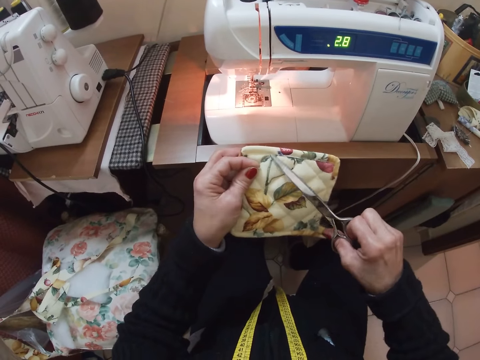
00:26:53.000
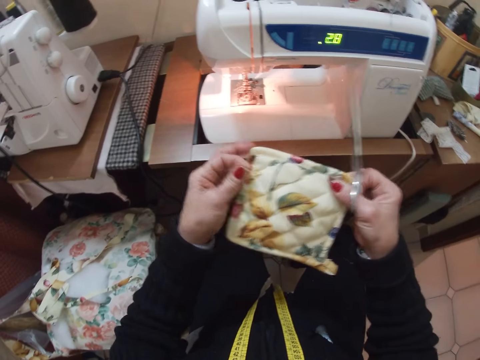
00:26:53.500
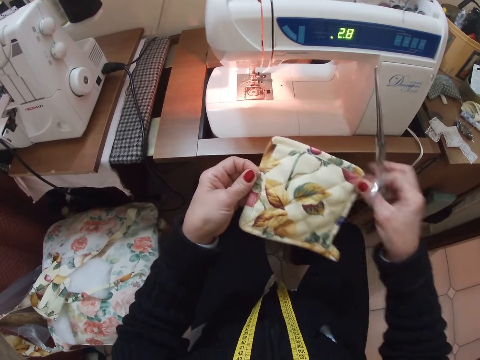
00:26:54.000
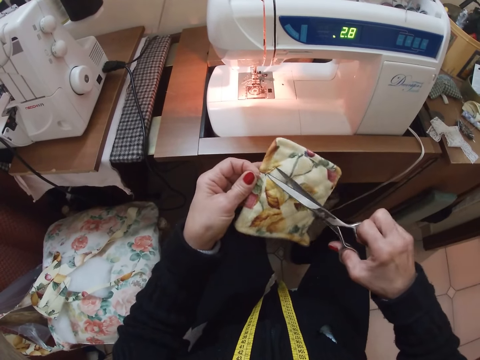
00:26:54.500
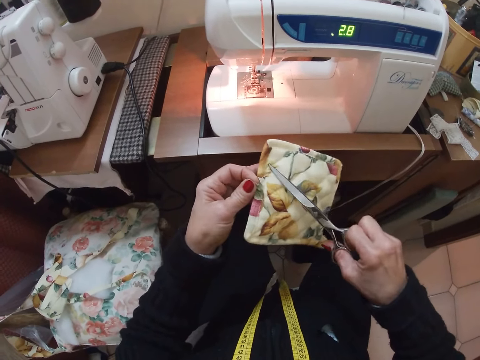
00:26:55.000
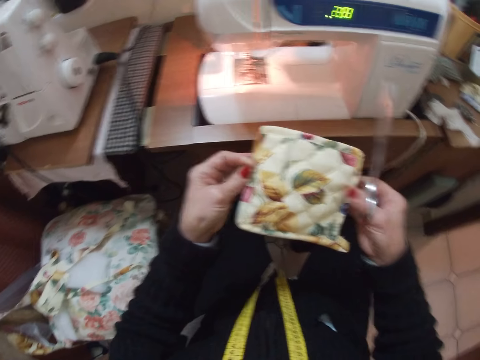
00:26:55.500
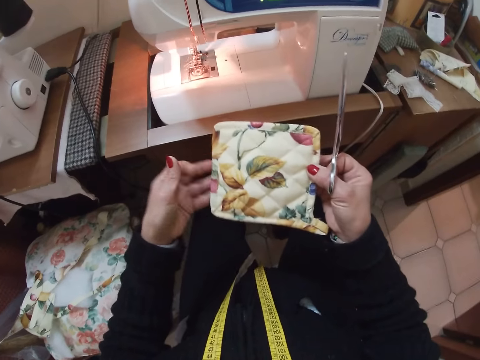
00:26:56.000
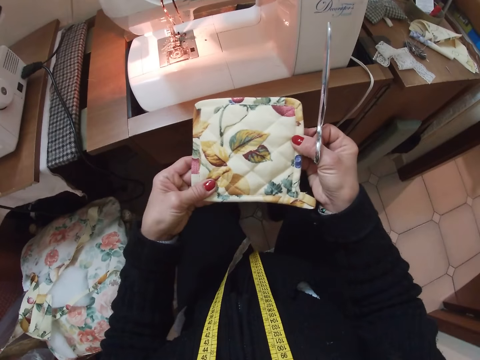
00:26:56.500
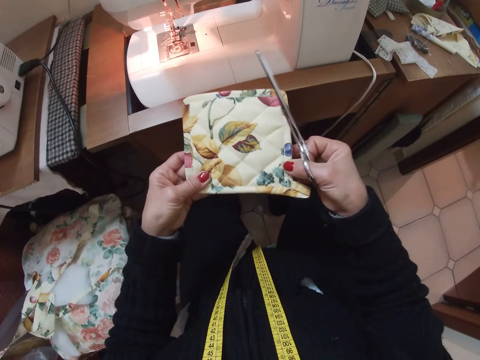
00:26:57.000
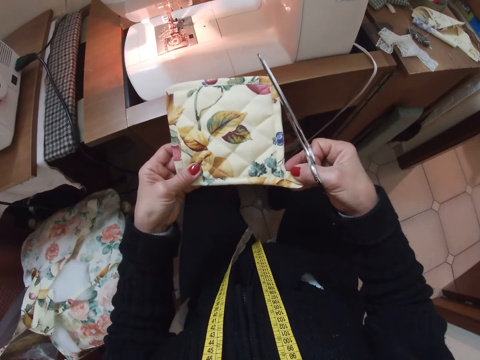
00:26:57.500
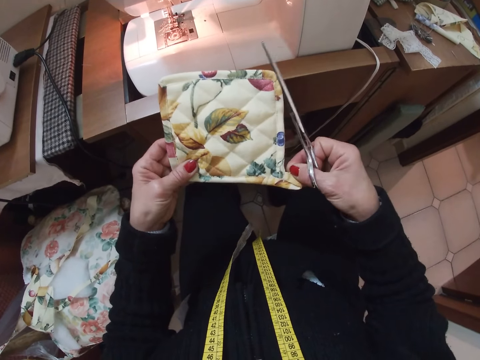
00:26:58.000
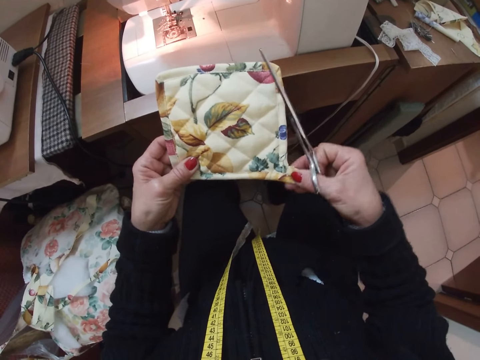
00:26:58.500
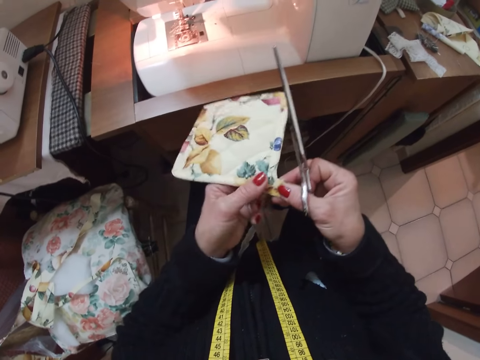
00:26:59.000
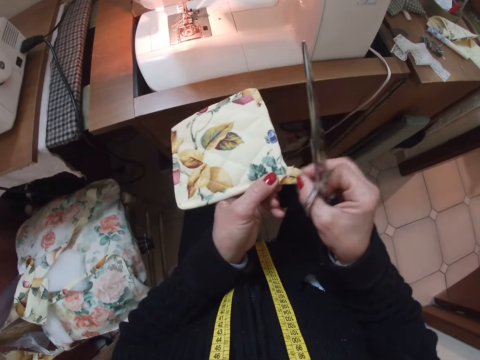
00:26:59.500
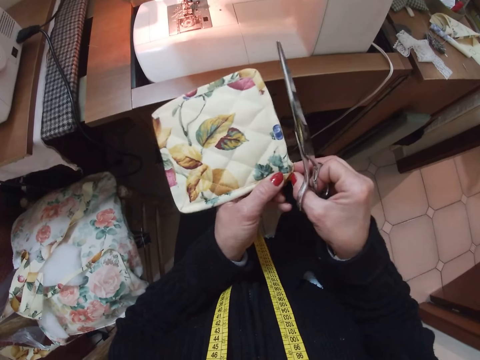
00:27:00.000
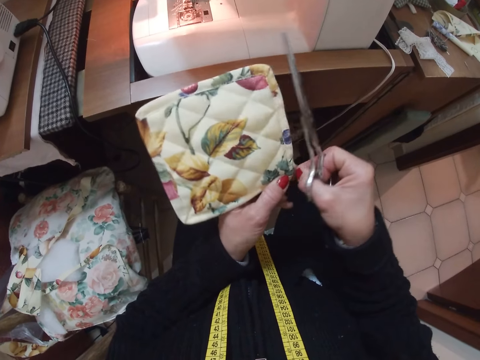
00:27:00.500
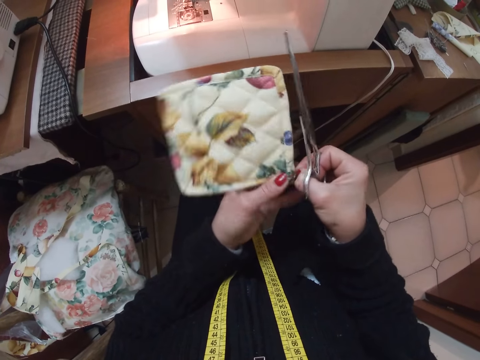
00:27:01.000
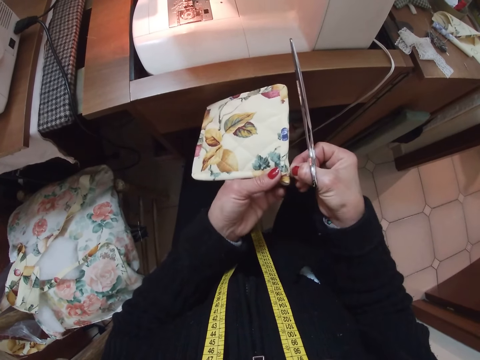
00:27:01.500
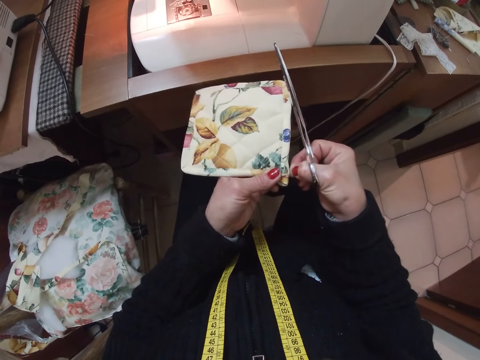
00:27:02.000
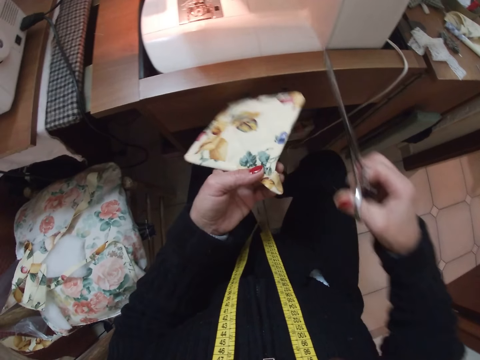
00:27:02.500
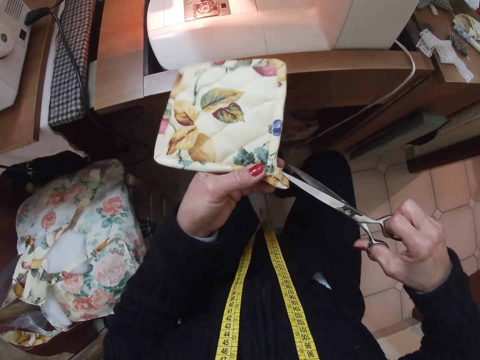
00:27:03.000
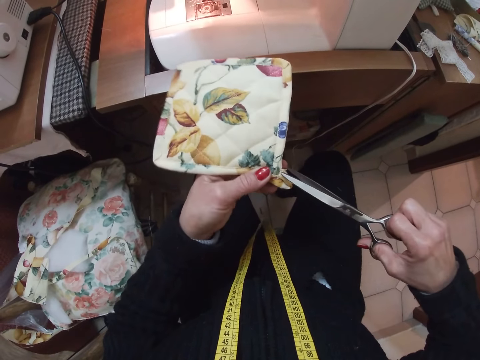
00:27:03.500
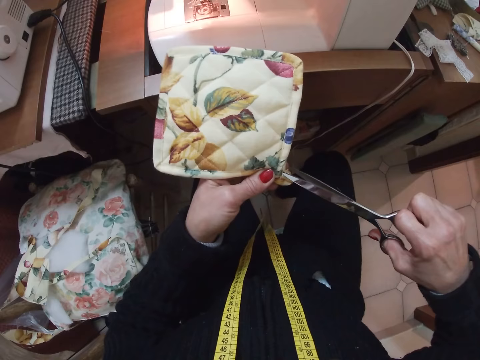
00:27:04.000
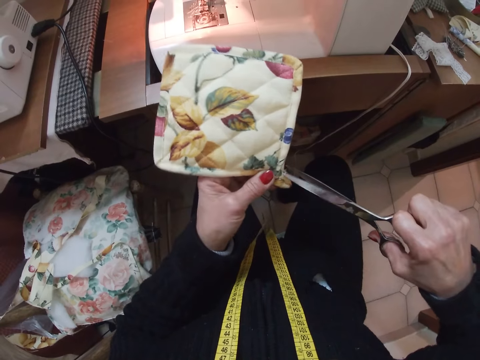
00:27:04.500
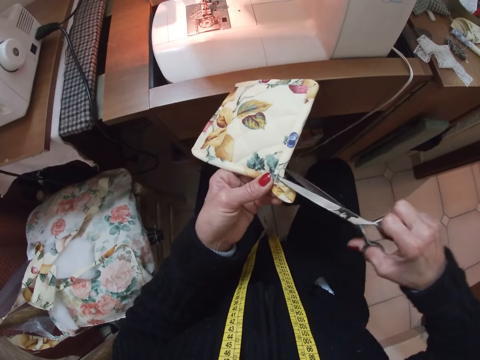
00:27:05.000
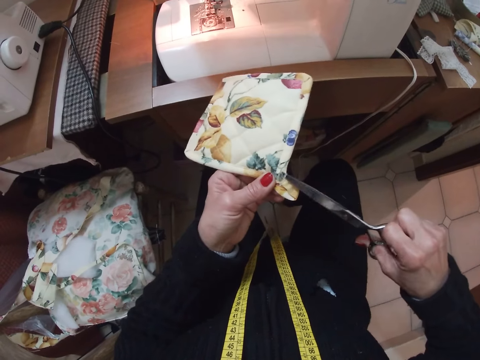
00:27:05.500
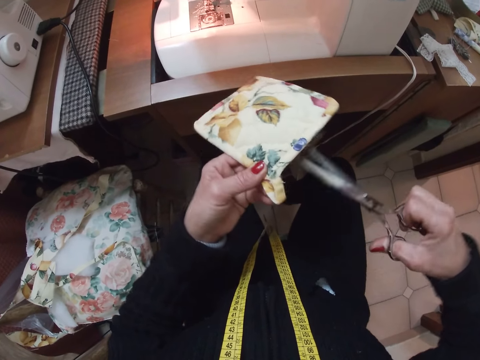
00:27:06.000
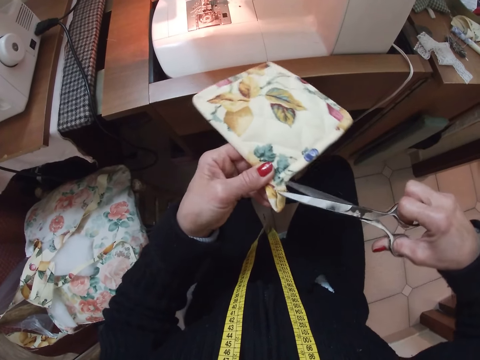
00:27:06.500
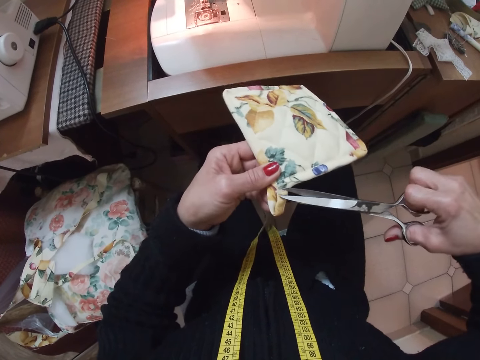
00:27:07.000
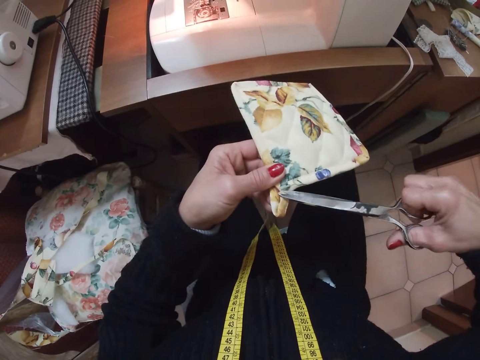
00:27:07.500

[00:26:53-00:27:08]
The camera wearer stretches the cloth with her hands. She looks at the piece of cloth. She pulls the thread from the piece of cloth. She cuts the thread on the piece of cloth with the scissors.

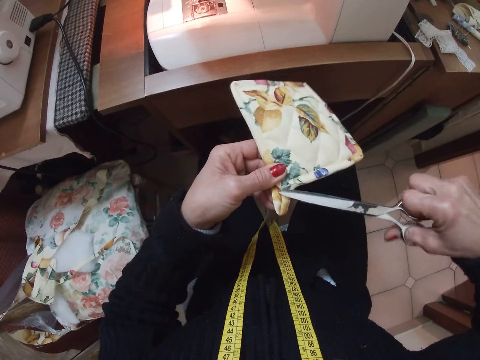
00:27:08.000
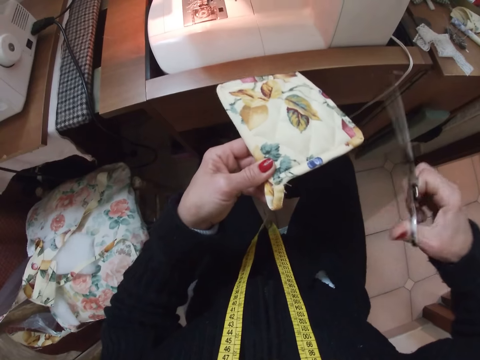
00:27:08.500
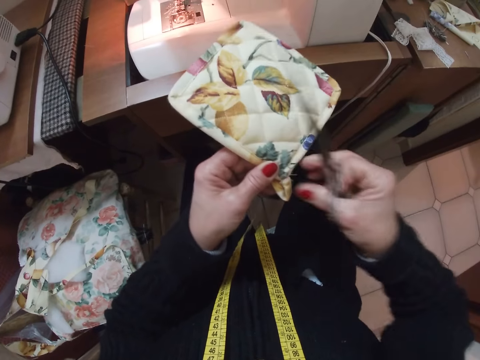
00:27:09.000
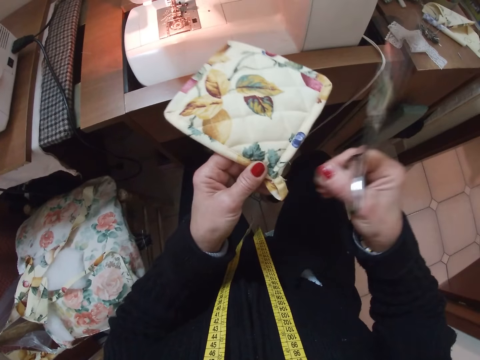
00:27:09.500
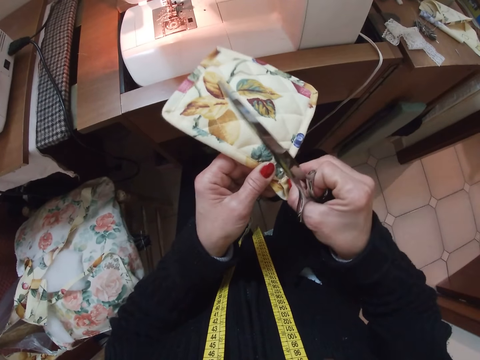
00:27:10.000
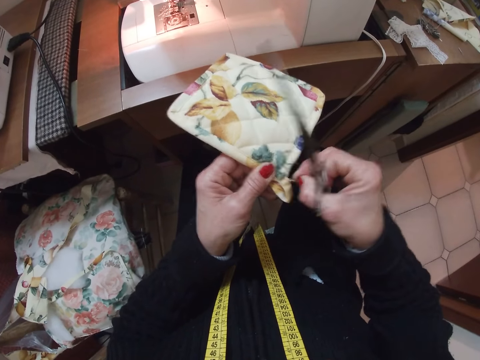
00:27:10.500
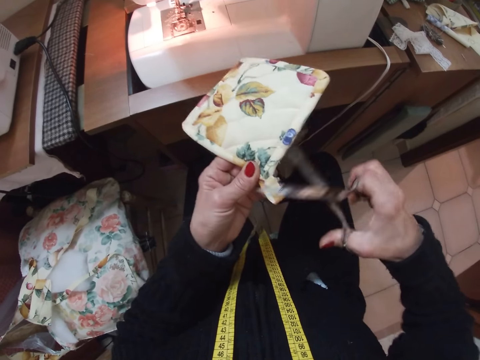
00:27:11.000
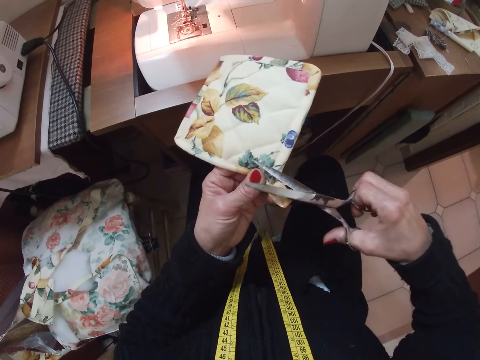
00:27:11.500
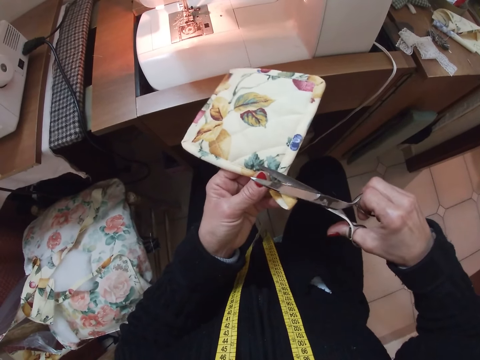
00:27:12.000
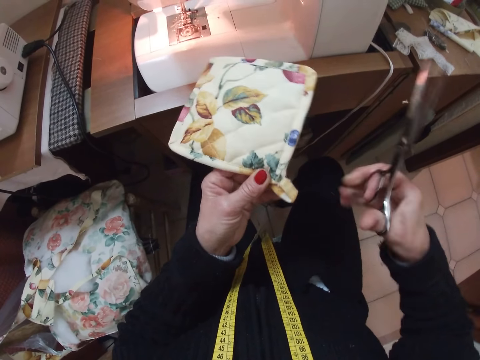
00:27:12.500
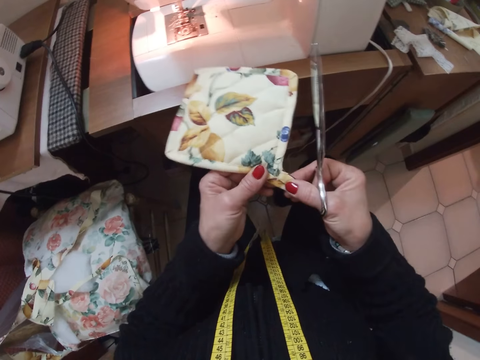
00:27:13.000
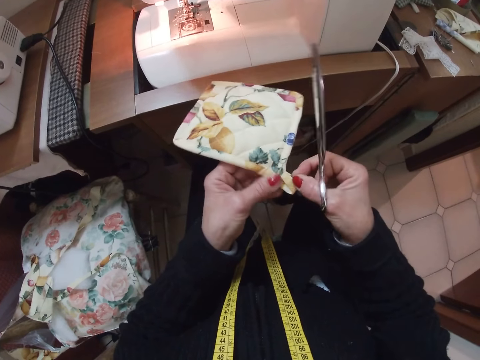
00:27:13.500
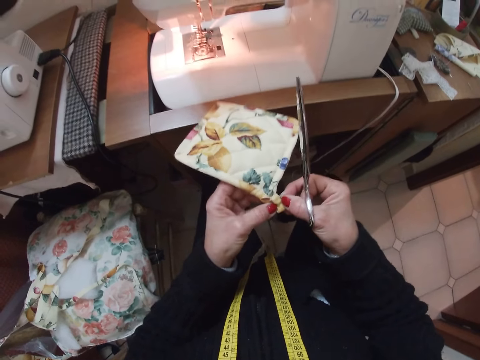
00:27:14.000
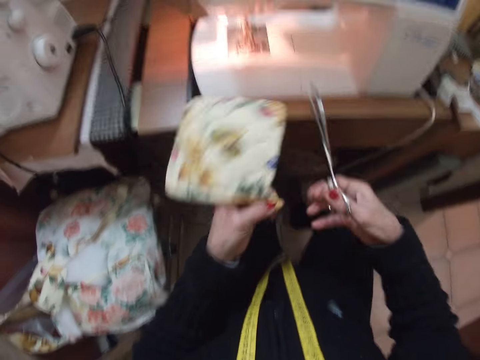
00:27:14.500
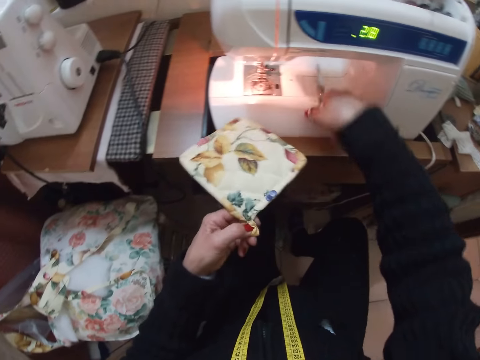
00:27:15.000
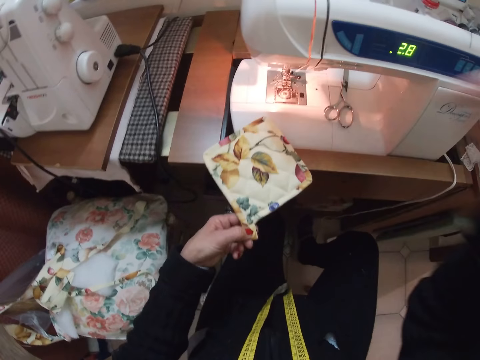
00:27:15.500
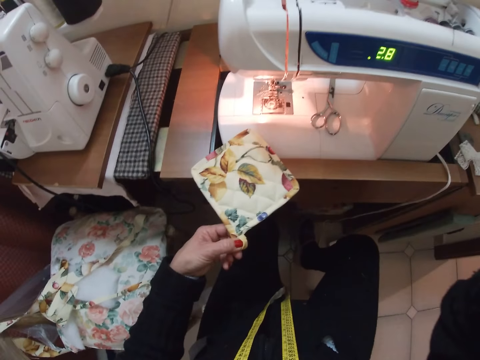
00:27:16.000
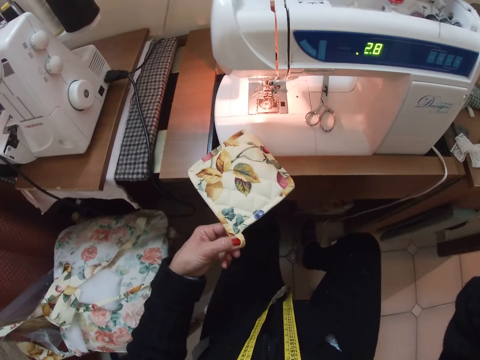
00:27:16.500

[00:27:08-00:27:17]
The camera wearer pulls the thread from the piece of cloth. She cuts the thread on the piece of cloth with the scissors. She adjusts the cloth with her hands. She looks at the piece of paper. She drops the scissors on the sewing machine. She raises her hand.
